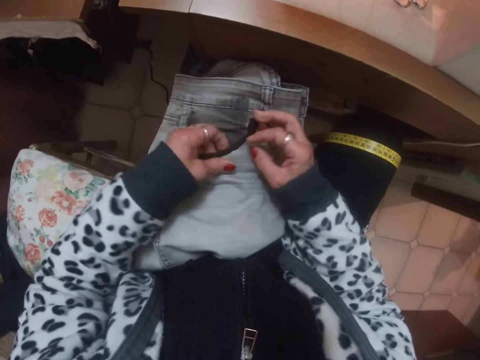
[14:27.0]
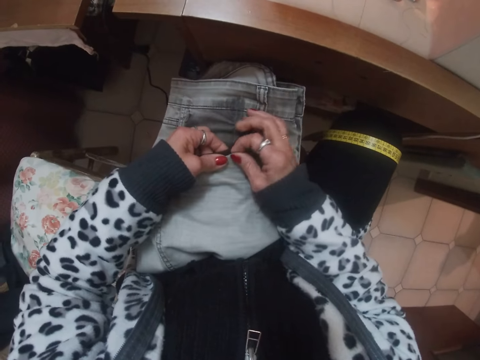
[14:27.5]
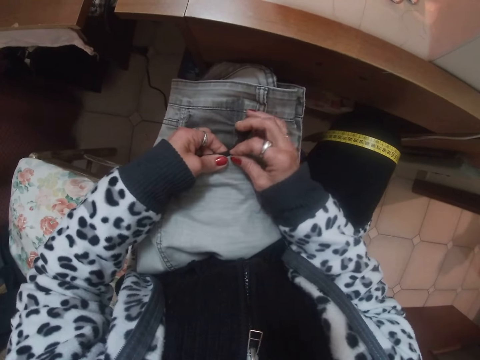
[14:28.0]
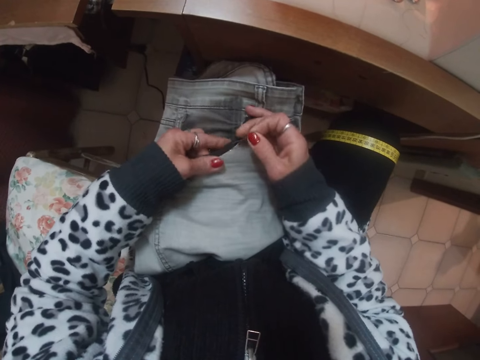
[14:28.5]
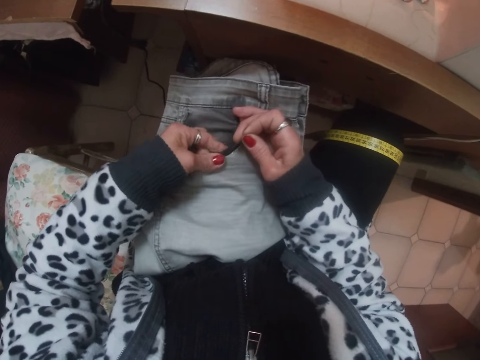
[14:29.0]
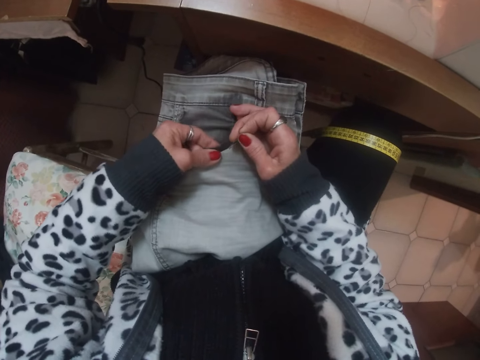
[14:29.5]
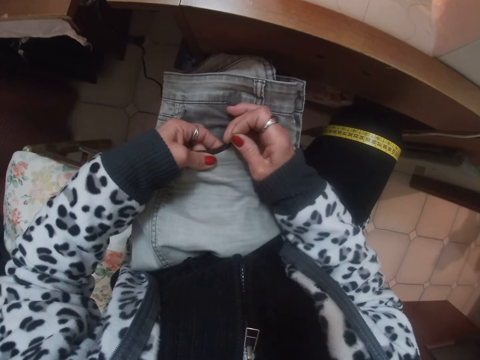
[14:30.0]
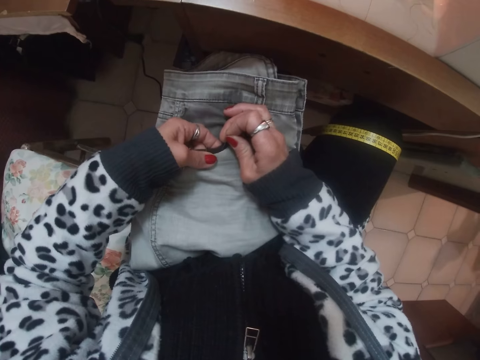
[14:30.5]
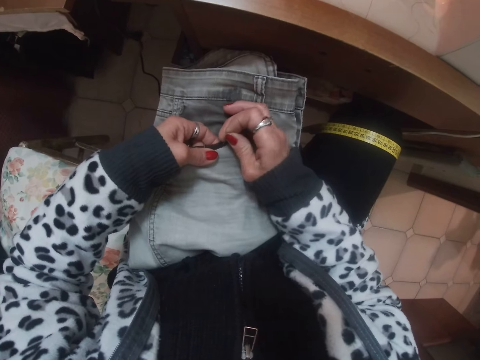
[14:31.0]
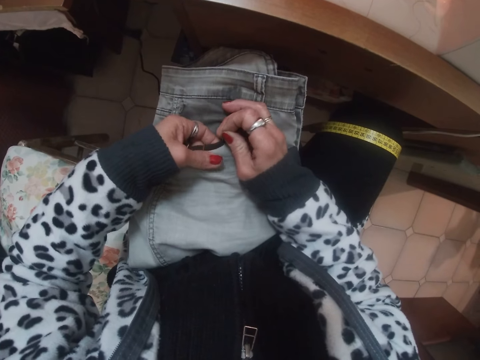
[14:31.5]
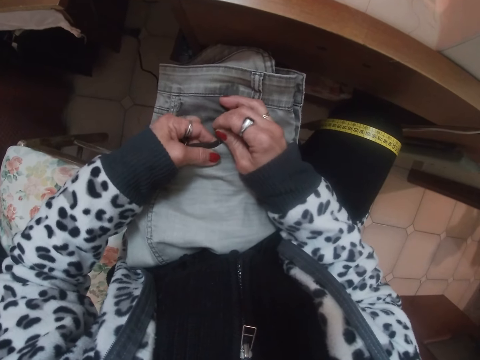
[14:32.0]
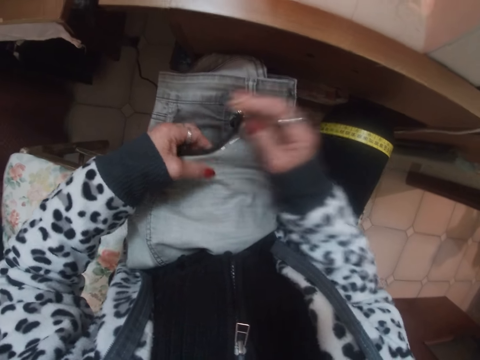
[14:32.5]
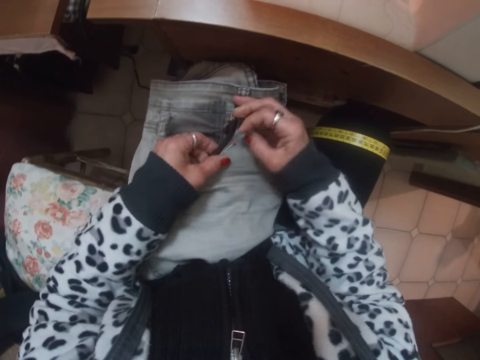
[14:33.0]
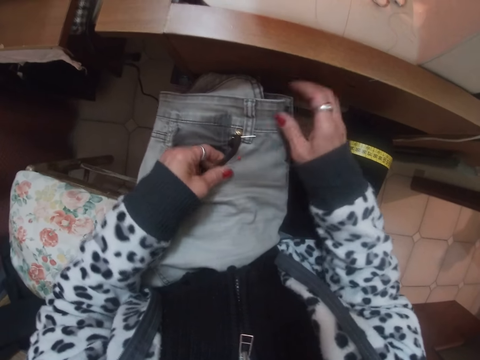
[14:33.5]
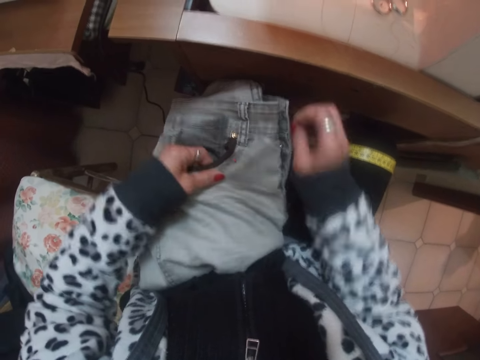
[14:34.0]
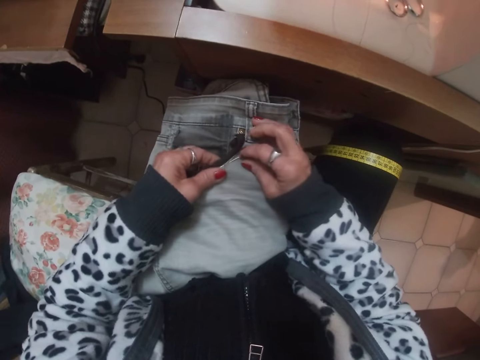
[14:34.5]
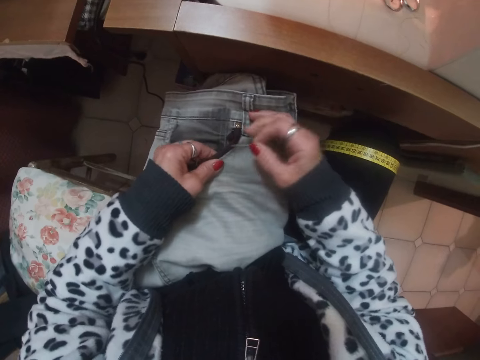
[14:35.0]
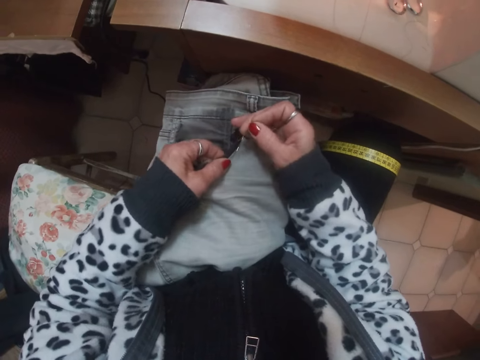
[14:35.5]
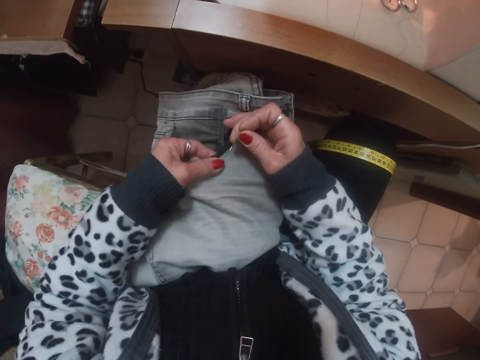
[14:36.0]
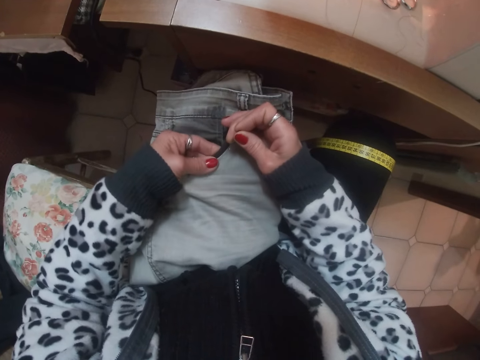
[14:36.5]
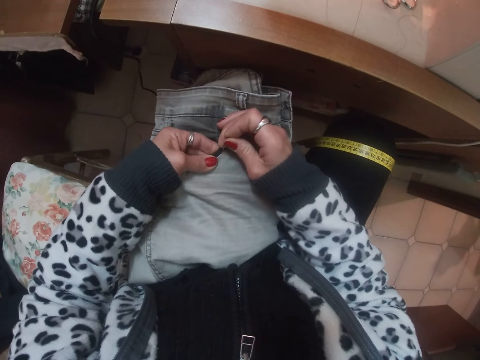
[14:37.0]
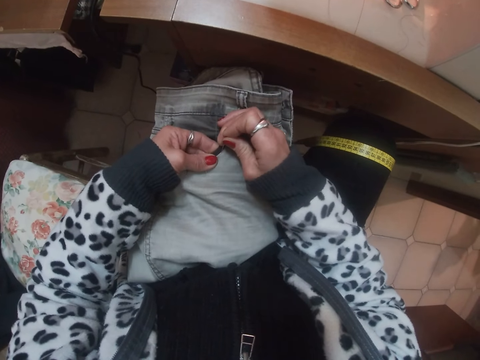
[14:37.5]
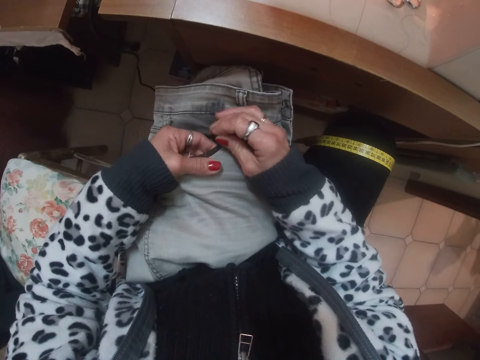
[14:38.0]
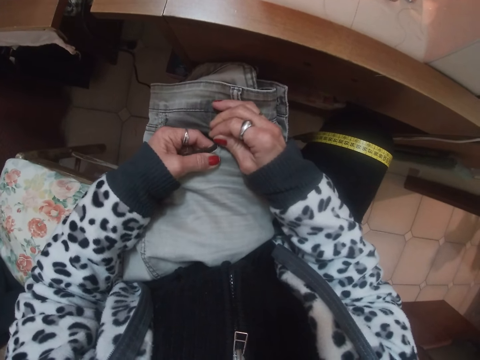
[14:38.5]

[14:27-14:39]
The camera wearer removes a pin from the trouser. They attach the trouser with a pin. They adjust the trouser. They remove a pin from the trouser. They attach the trouser with a pin.

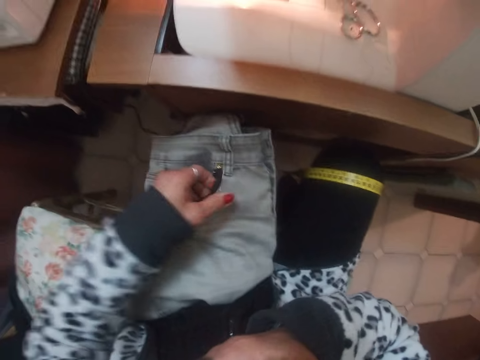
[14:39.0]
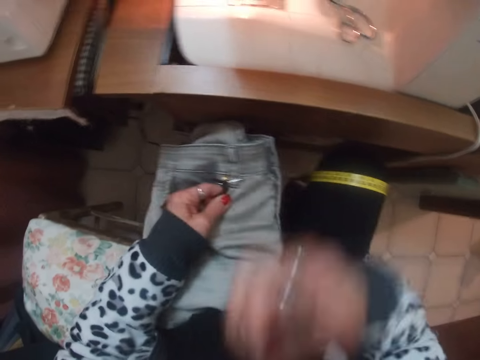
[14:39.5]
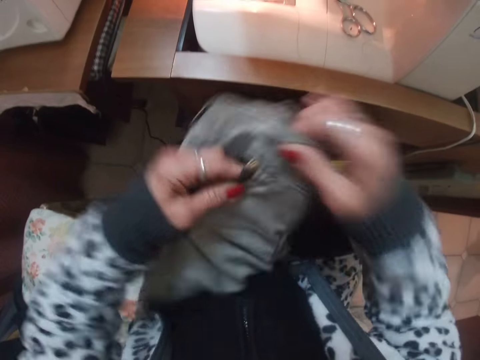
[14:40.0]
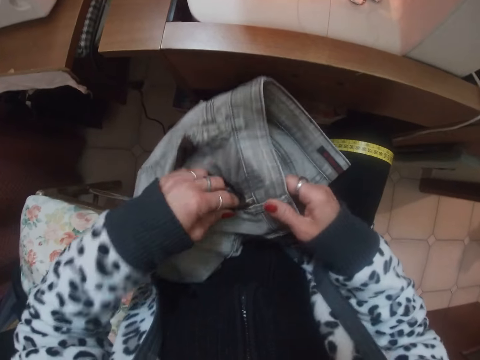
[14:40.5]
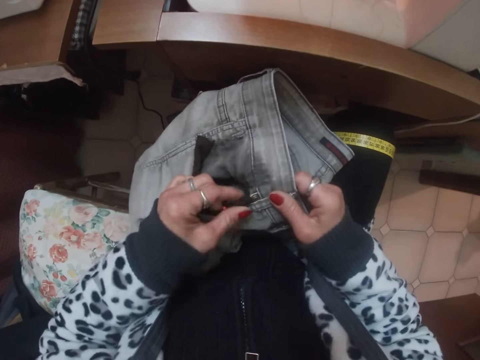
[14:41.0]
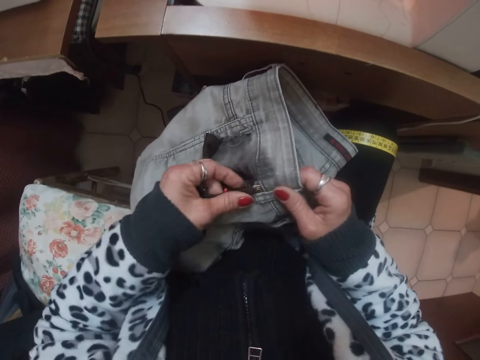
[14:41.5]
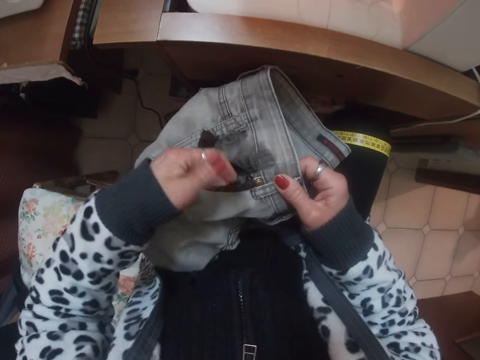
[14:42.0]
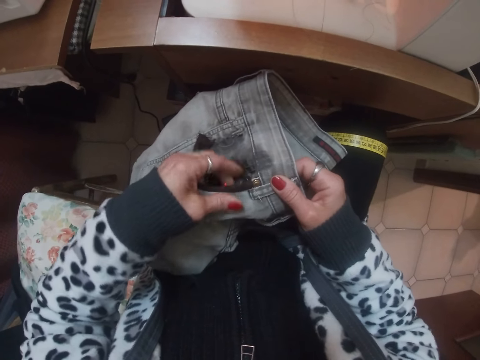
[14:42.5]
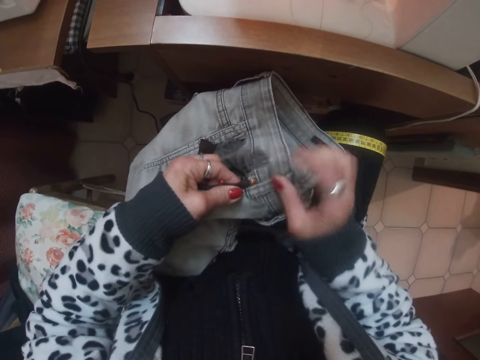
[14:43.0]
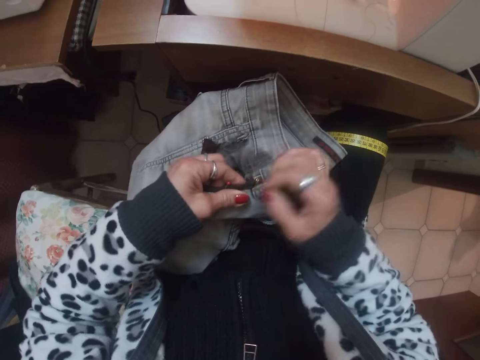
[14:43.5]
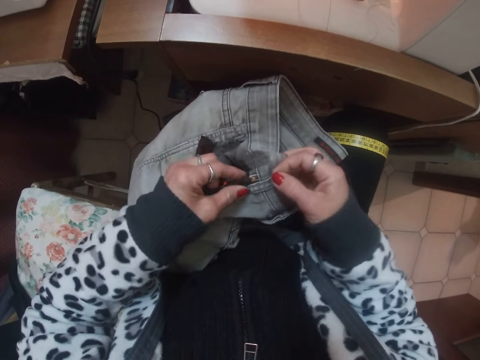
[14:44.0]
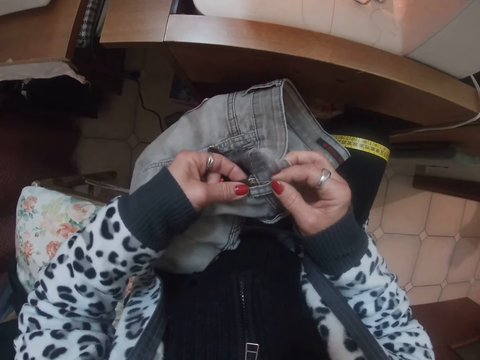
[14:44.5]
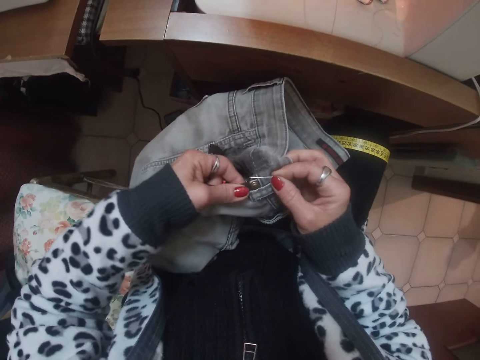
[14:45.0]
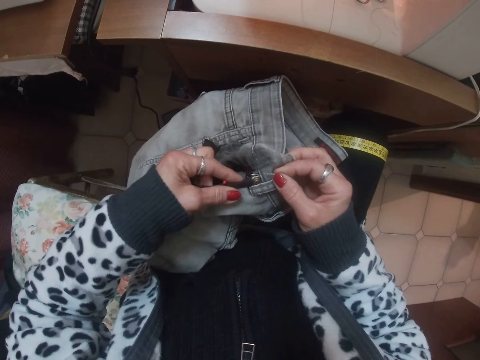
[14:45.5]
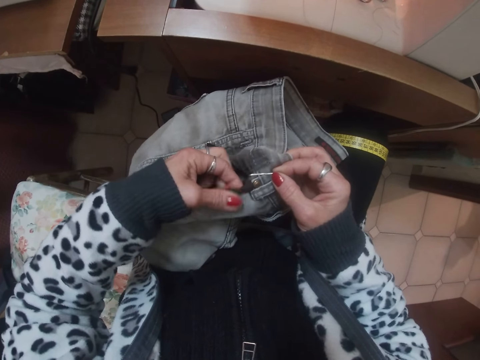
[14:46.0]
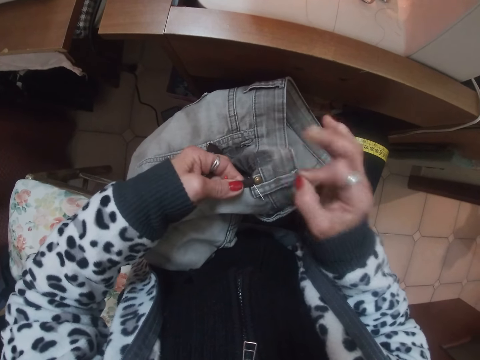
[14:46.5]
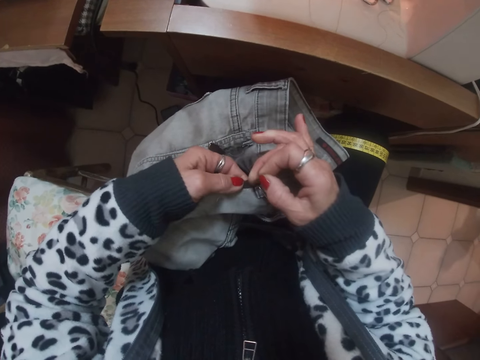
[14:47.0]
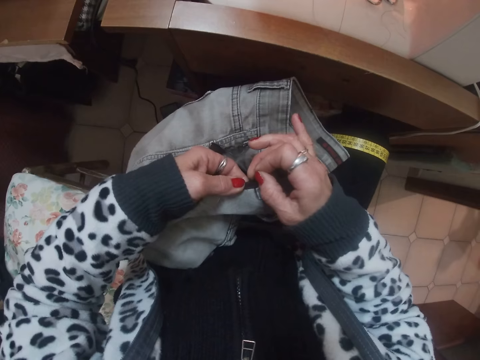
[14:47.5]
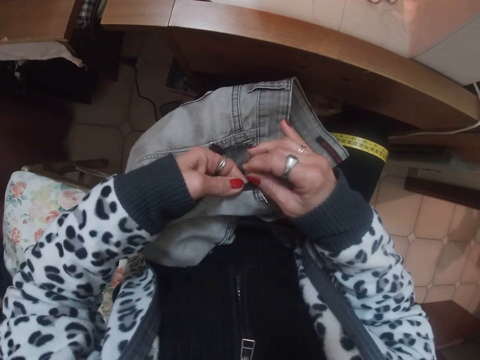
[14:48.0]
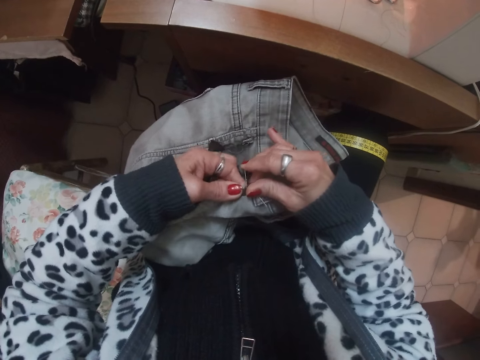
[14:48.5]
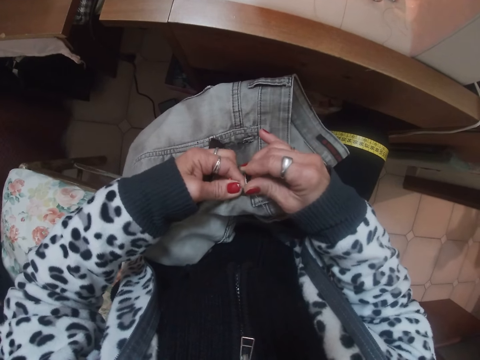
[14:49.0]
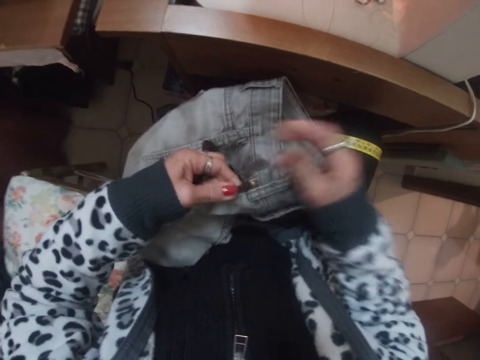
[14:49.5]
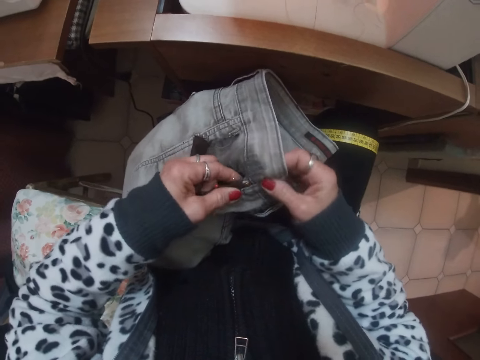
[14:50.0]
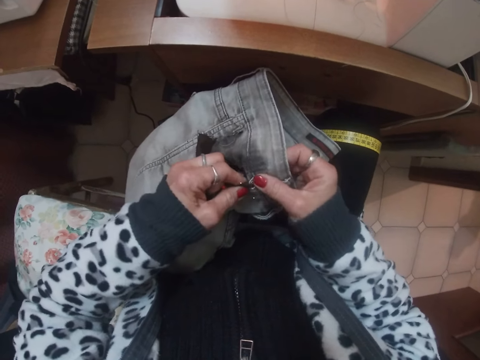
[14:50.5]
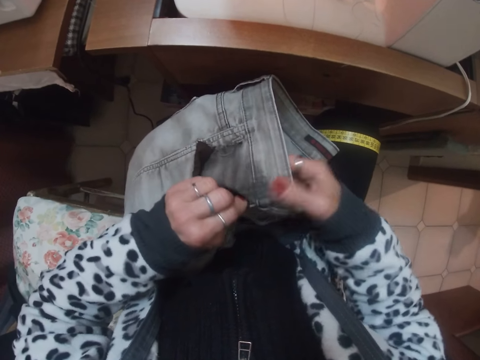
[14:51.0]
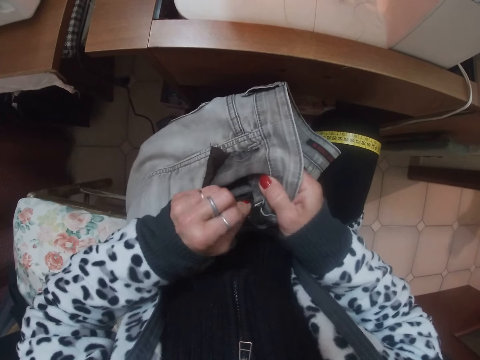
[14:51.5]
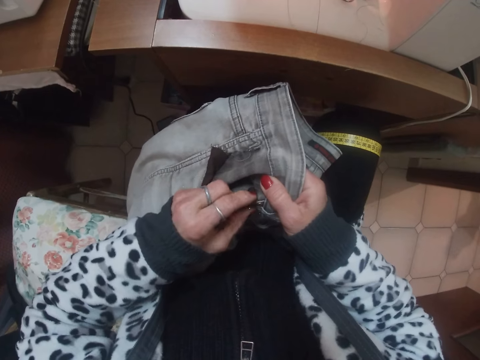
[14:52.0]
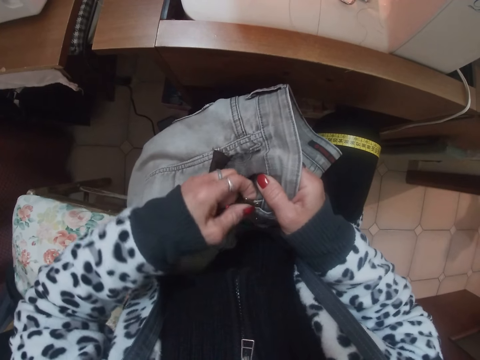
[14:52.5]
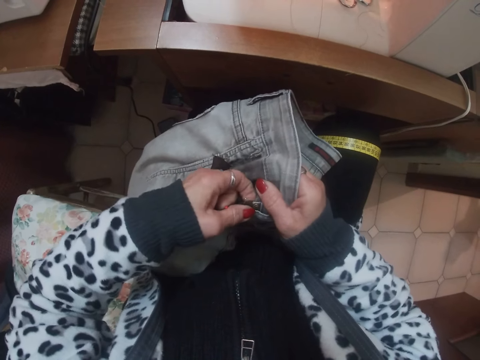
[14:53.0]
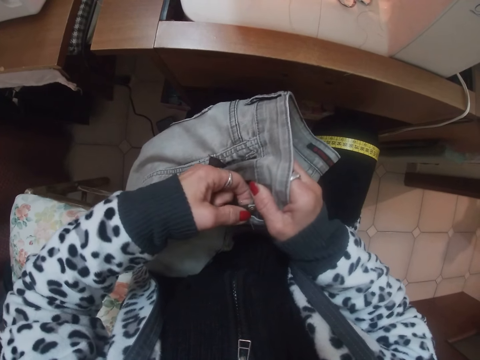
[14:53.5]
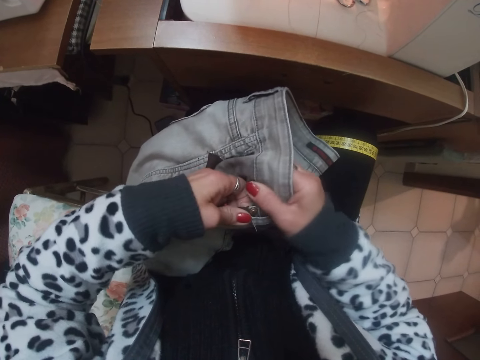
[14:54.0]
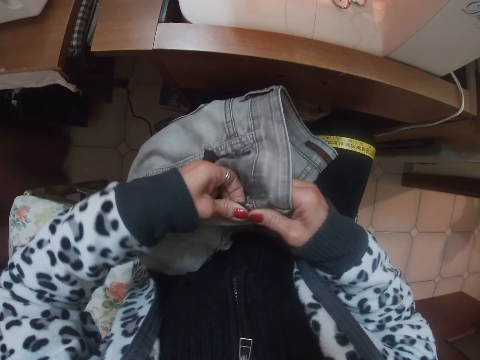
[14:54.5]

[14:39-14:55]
The camera wearer touches her mouth with the right hand. She turns the trouser on the lap. She looks at the trouser. She removes a pin from the trouser. She folds part of the trouser's pocket. She attaches the trouser with a pin. She pushes the pin on the trouser.
